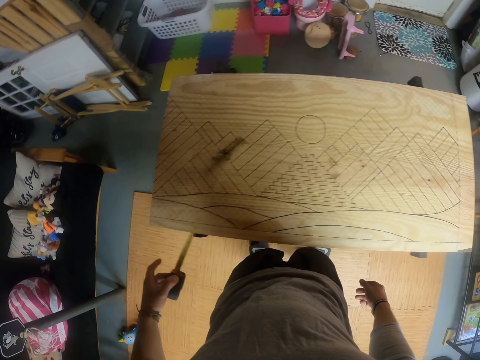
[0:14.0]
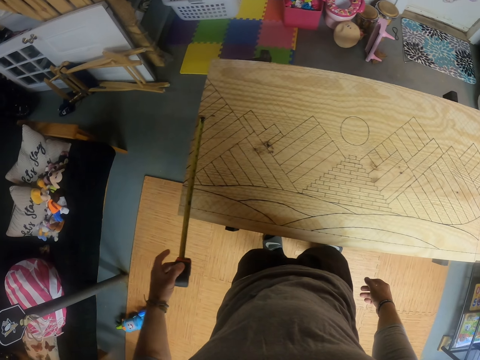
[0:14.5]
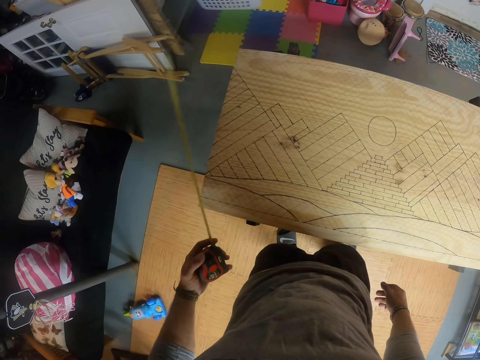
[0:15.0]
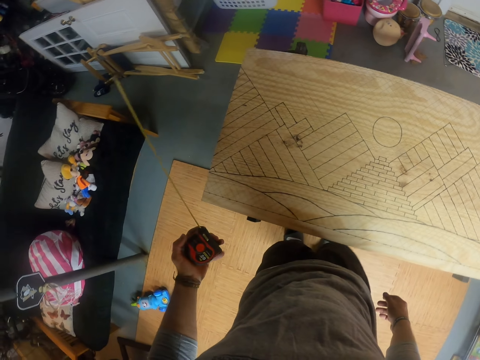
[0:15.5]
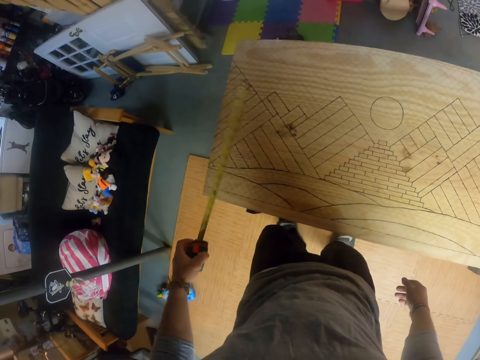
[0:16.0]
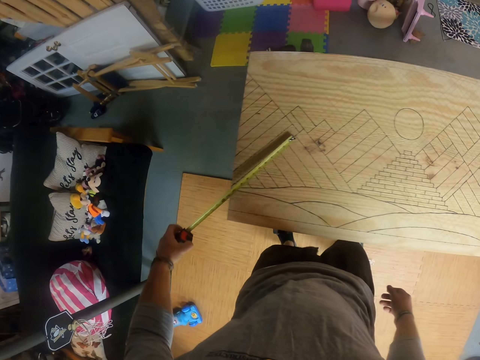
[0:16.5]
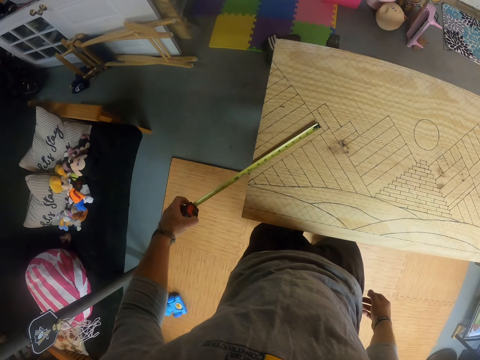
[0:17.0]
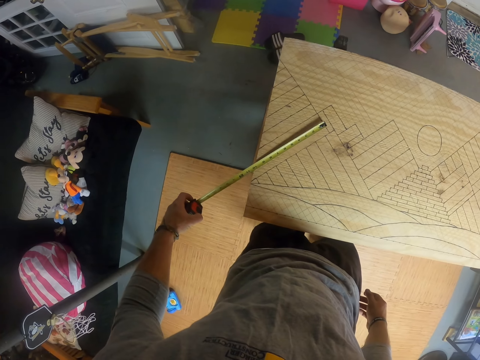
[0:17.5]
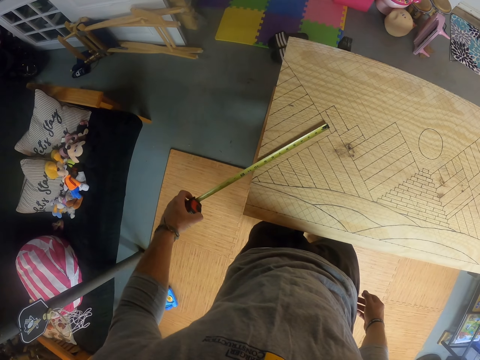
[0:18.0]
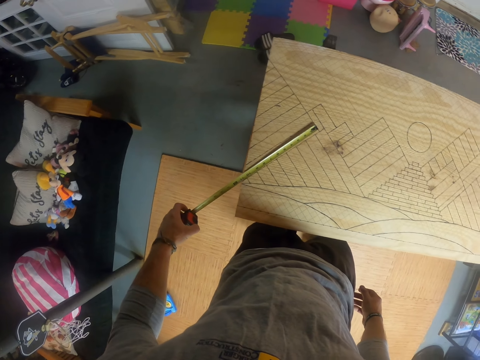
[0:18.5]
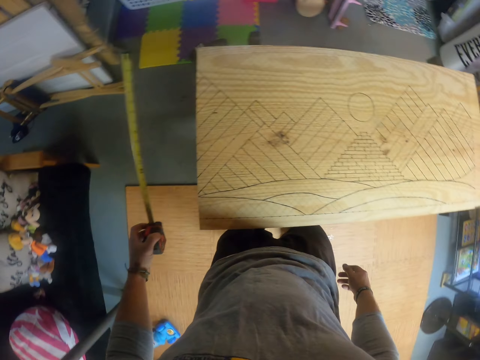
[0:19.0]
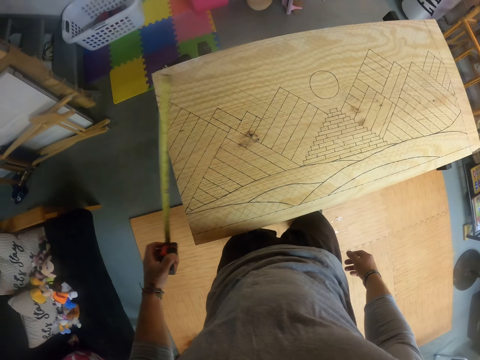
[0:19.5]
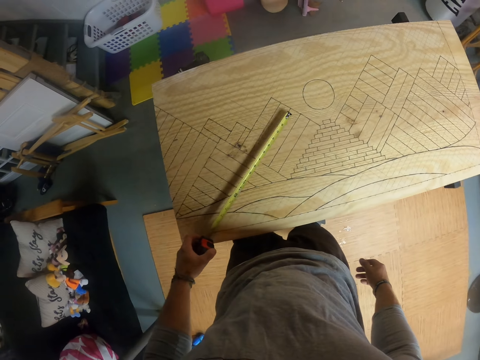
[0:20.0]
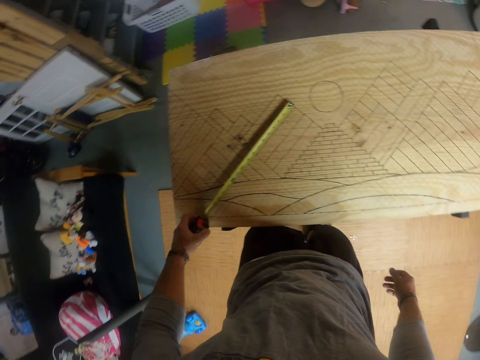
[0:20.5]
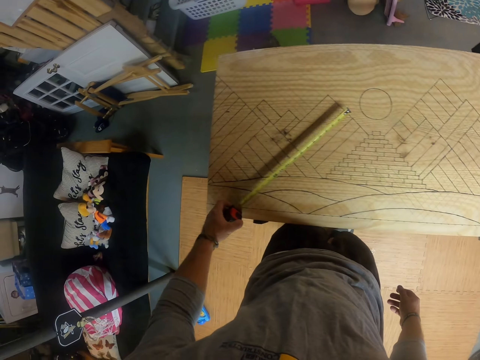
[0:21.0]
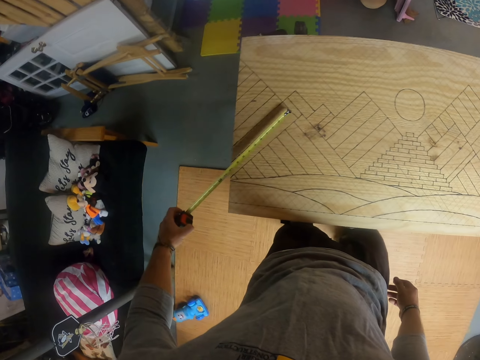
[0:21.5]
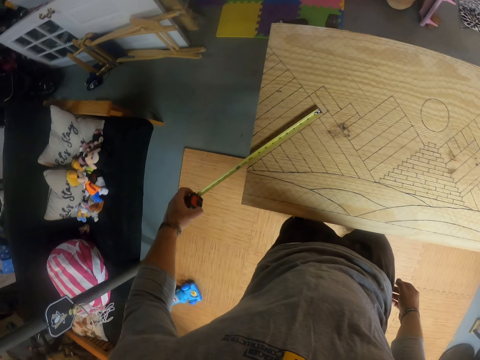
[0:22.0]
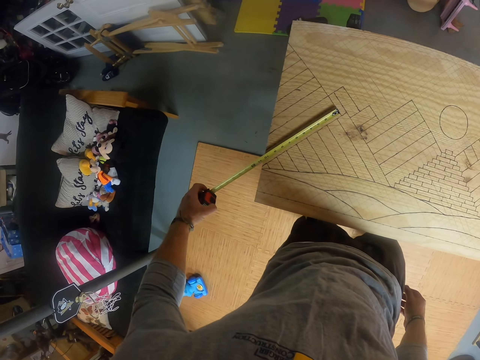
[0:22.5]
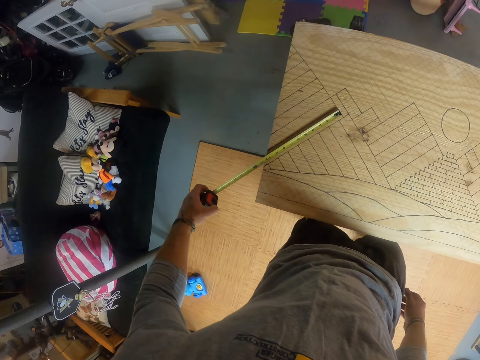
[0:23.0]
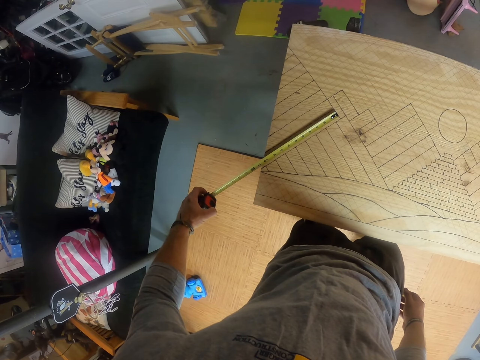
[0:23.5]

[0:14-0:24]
The camera wearer lifts a tape measure. He measures the wood with the tape rule in his left hand. He places the tape measure on the table.

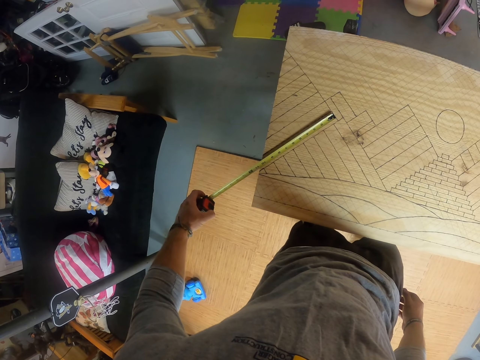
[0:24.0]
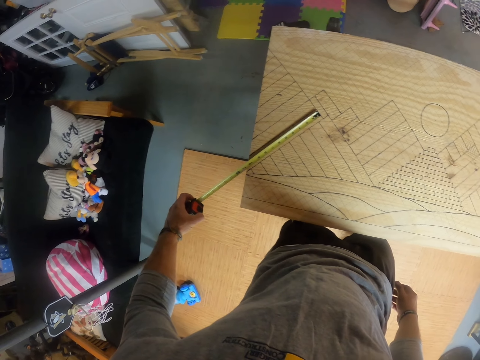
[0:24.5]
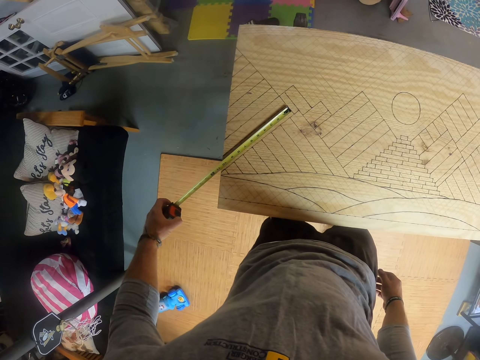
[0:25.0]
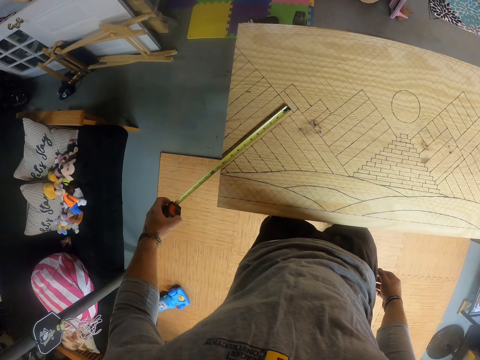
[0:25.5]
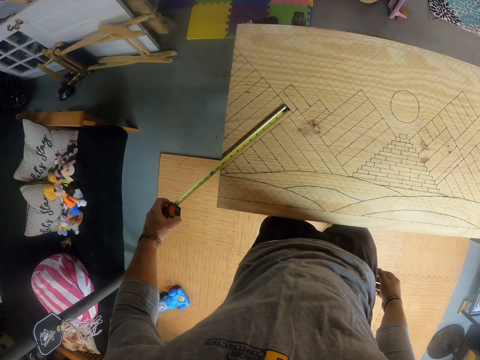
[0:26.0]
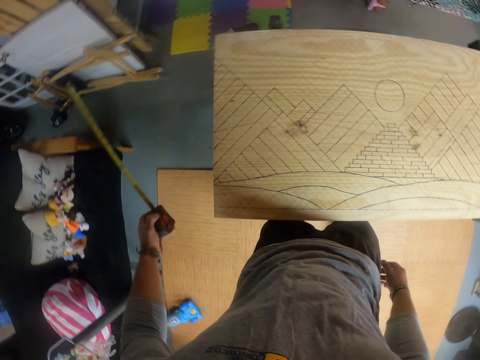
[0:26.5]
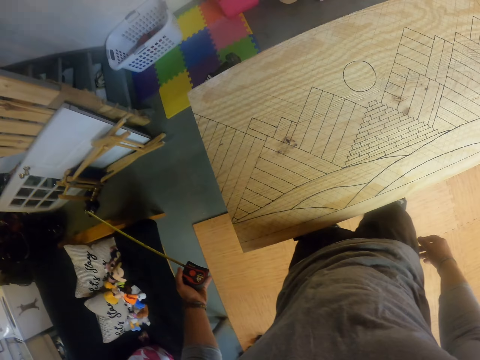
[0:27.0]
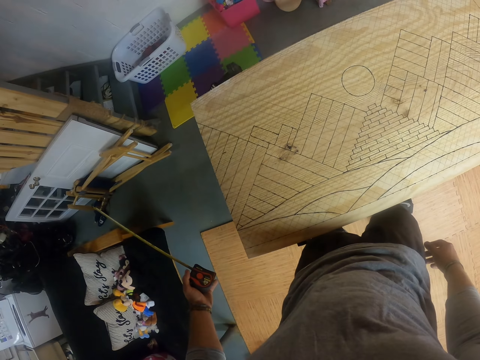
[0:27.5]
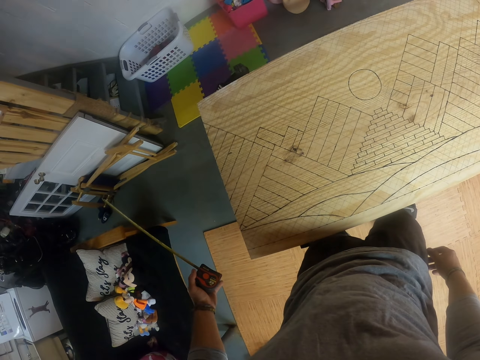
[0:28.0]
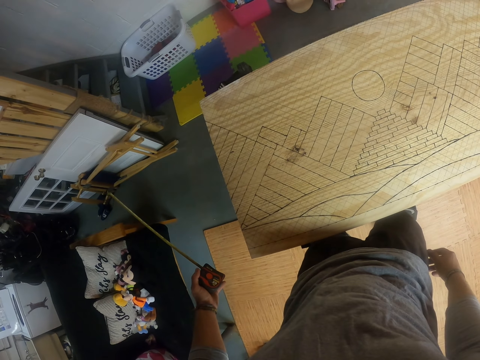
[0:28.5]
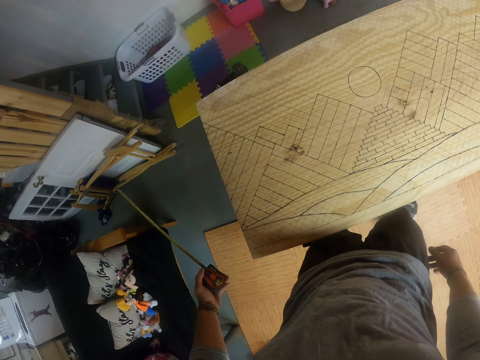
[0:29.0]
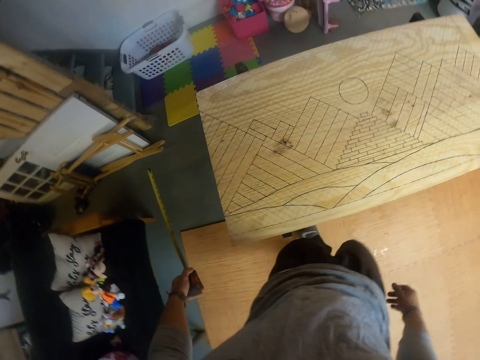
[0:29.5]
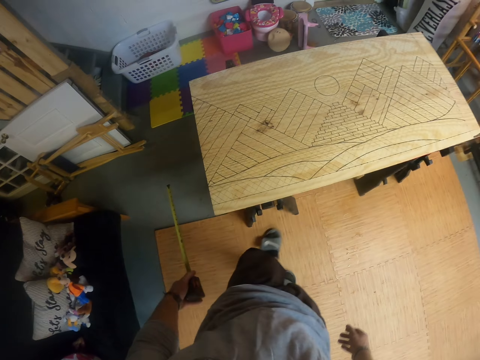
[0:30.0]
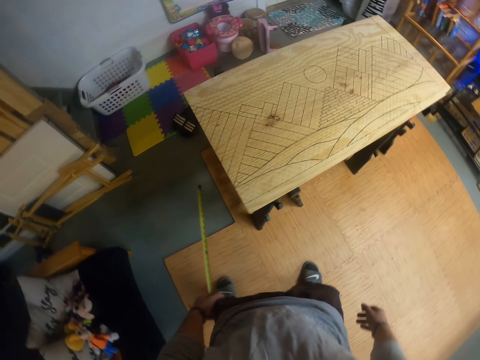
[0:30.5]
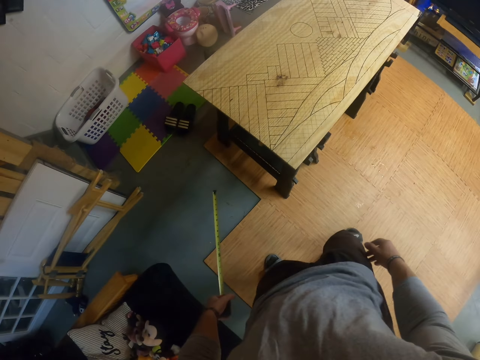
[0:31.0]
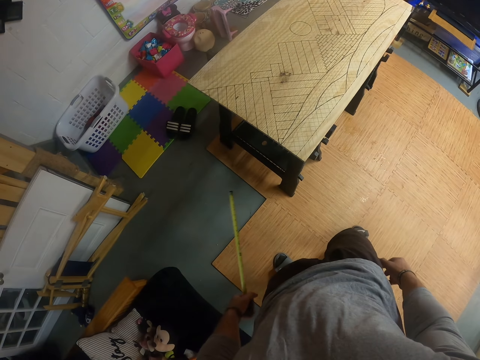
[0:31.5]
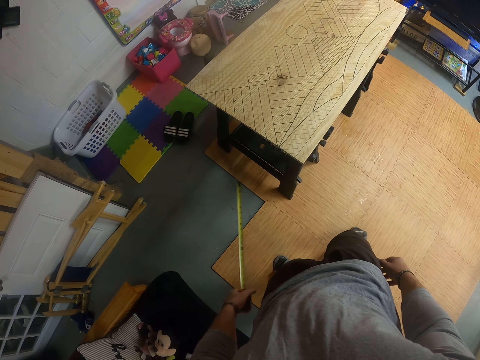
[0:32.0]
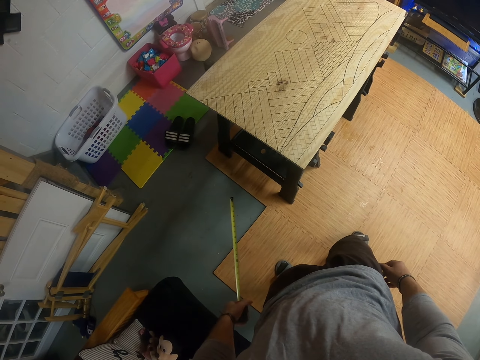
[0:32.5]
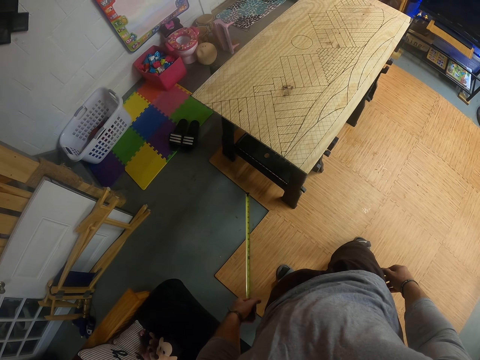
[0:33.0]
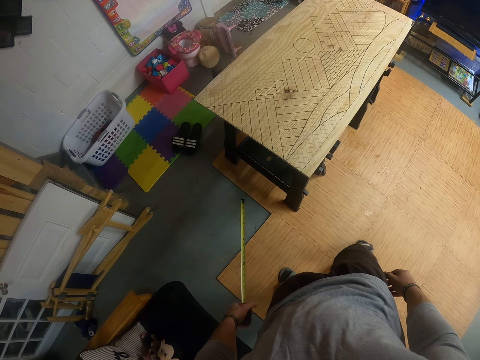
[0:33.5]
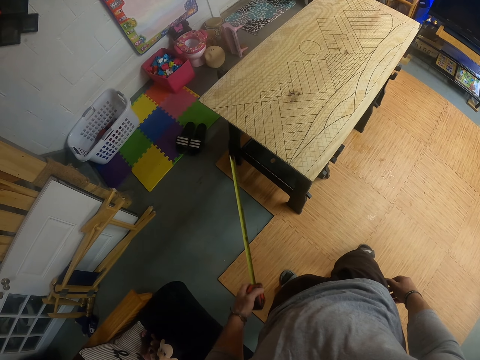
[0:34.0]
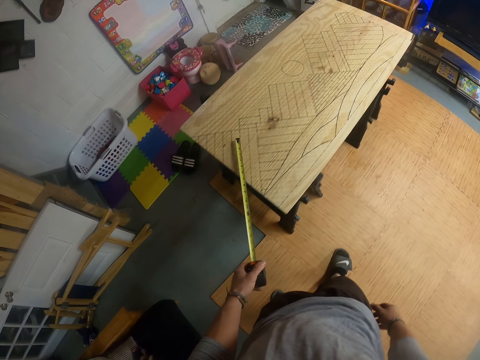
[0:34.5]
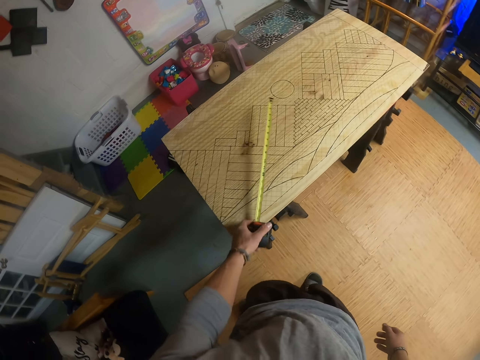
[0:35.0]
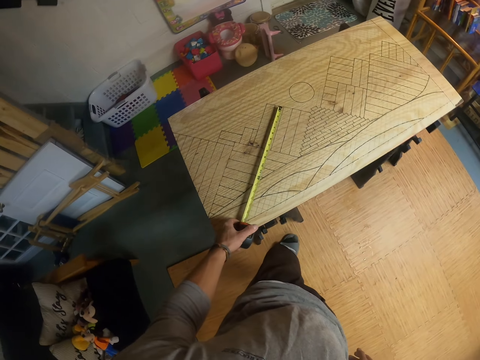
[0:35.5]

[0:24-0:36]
The camera wearer lifts the tape measure. They move backwards, look around, and place the tape measure down.

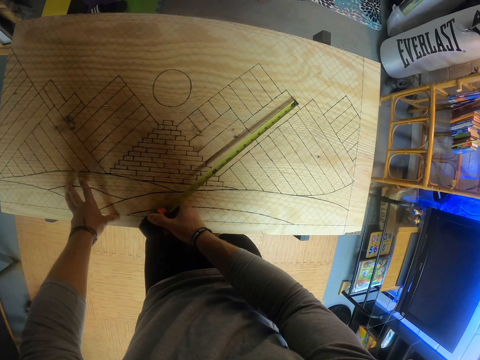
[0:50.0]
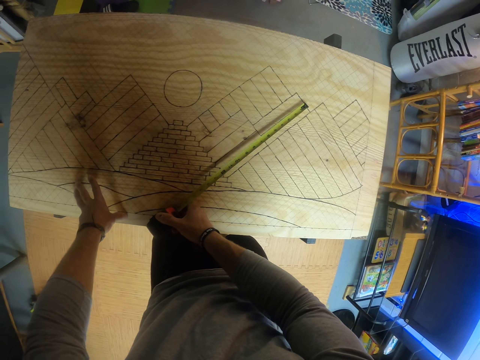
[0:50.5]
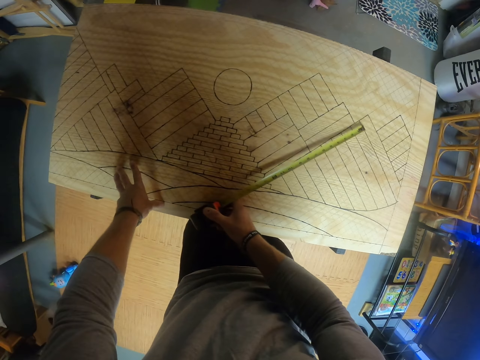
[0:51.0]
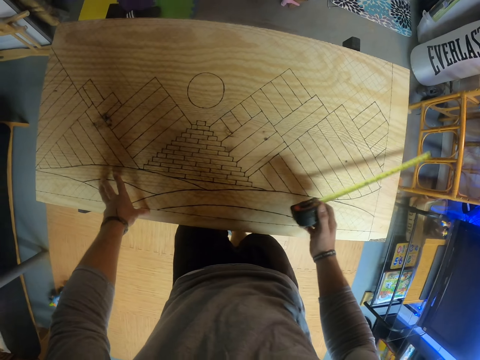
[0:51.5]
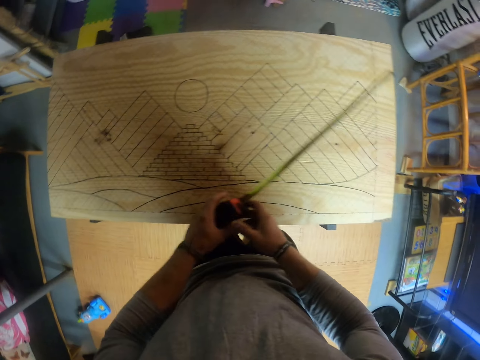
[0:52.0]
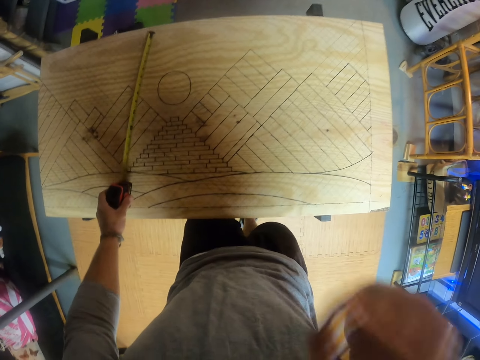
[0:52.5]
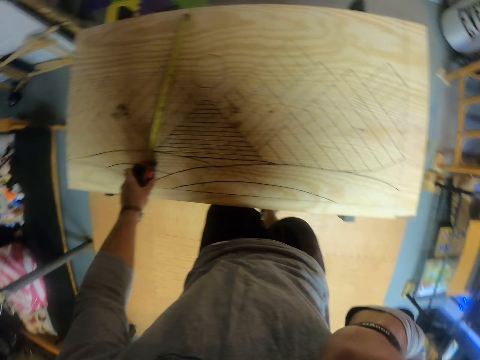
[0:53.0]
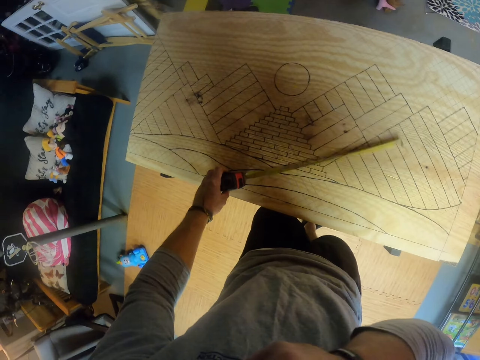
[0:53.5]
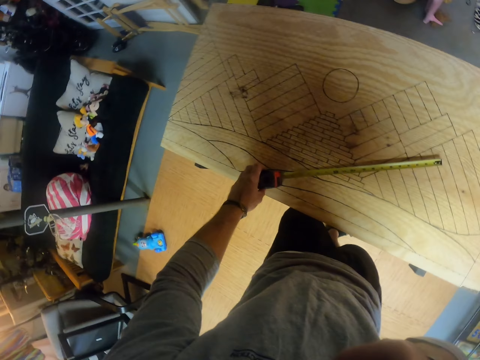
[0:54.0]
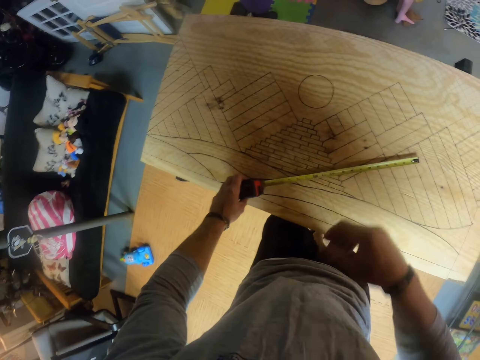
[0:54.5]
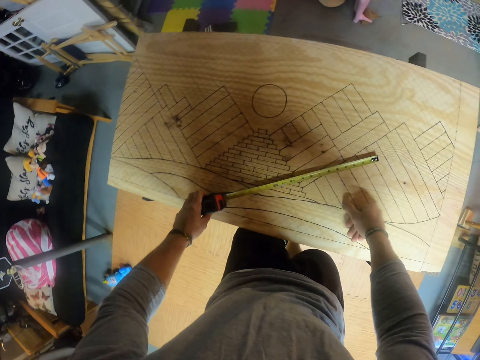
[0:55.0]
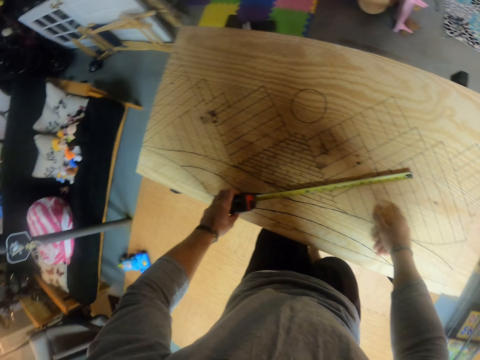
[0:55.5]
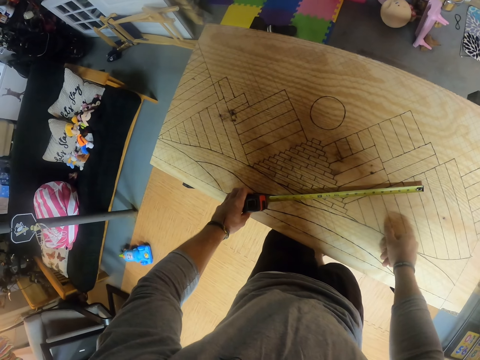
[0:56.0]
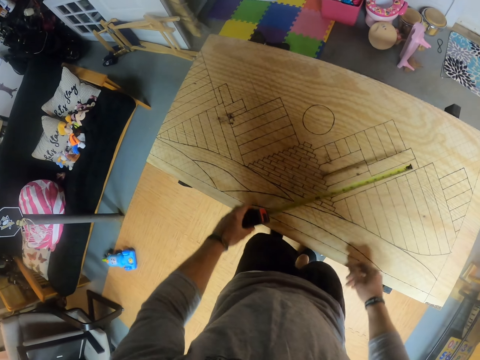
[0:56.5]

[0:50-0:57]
The camera wearer passes the tape rule from his right hand to his left hand. He lifts a hand. He places the tape rule on the wood with his left hand. He places his right hand on the wood. He looks around.
